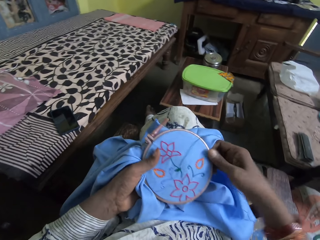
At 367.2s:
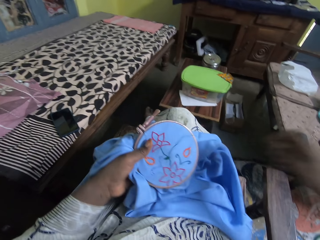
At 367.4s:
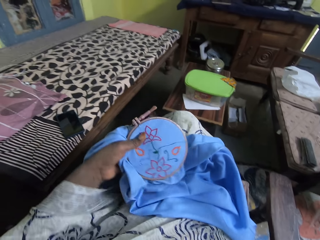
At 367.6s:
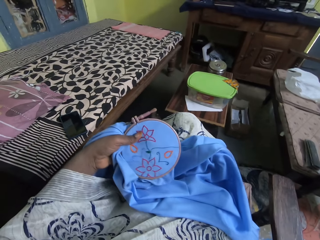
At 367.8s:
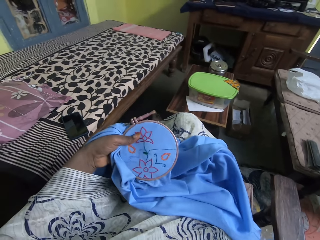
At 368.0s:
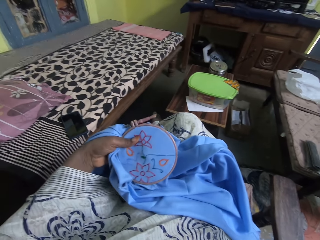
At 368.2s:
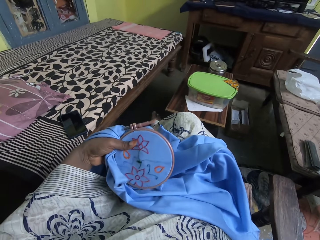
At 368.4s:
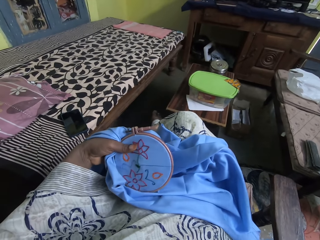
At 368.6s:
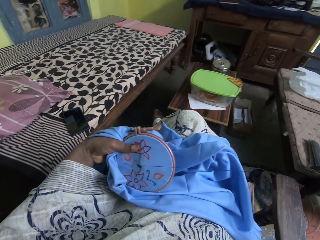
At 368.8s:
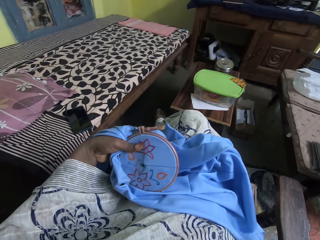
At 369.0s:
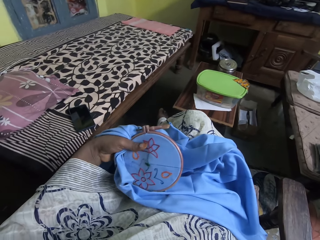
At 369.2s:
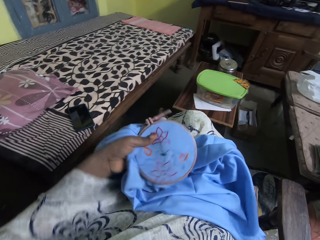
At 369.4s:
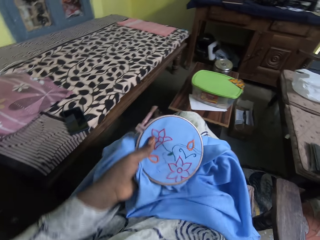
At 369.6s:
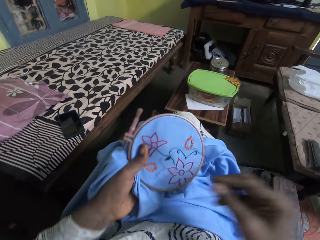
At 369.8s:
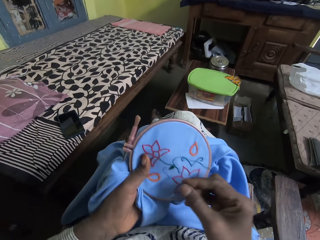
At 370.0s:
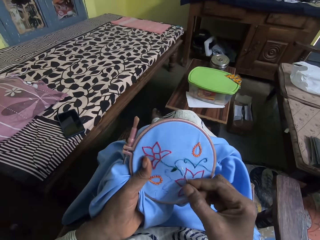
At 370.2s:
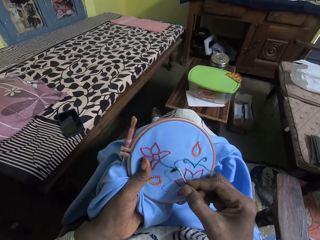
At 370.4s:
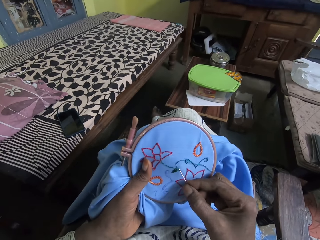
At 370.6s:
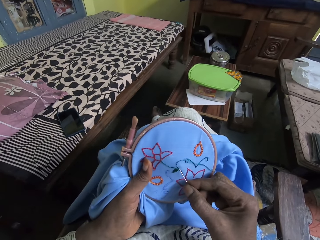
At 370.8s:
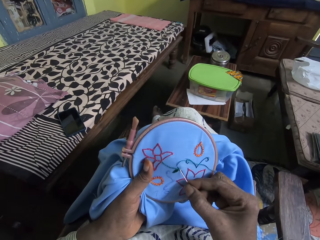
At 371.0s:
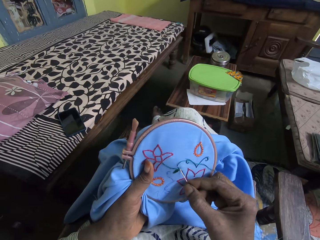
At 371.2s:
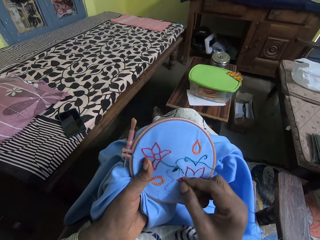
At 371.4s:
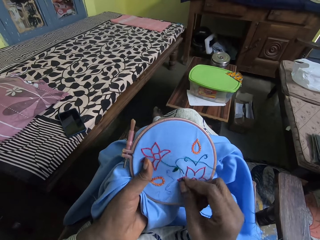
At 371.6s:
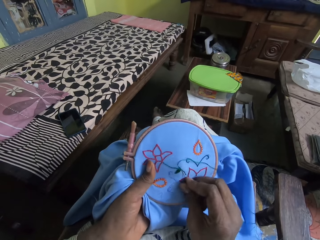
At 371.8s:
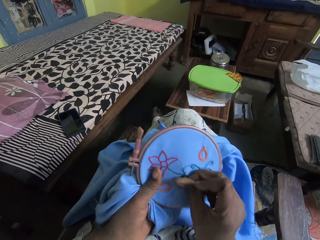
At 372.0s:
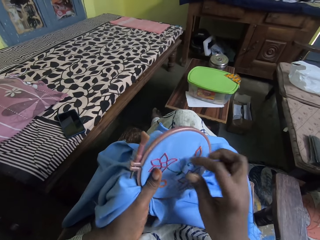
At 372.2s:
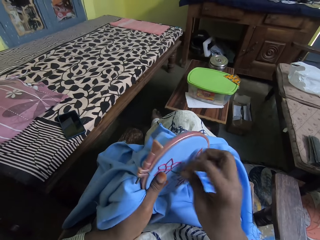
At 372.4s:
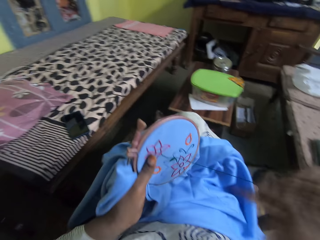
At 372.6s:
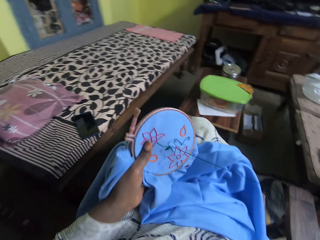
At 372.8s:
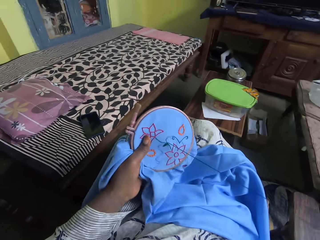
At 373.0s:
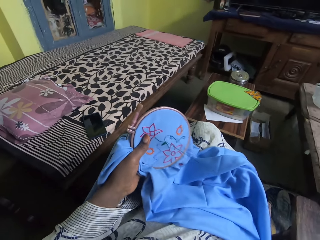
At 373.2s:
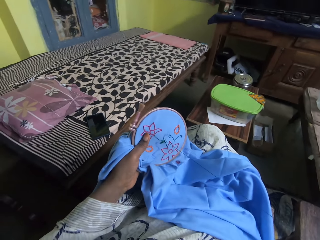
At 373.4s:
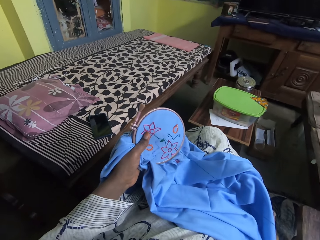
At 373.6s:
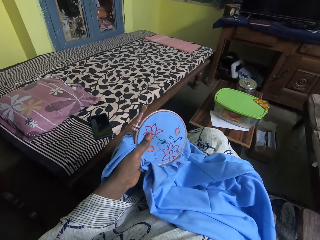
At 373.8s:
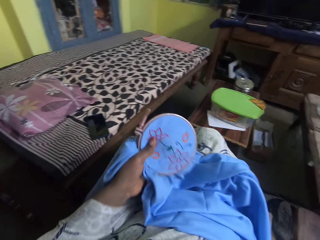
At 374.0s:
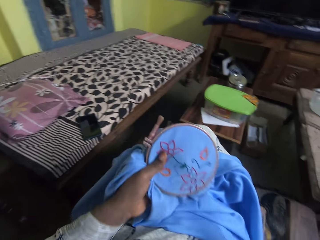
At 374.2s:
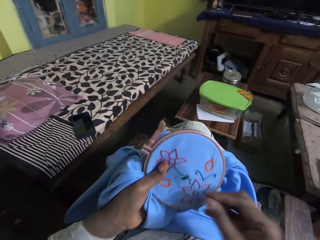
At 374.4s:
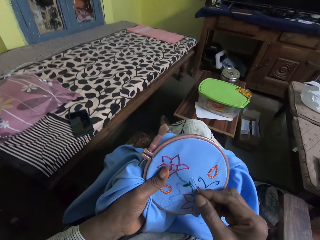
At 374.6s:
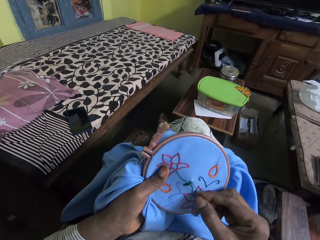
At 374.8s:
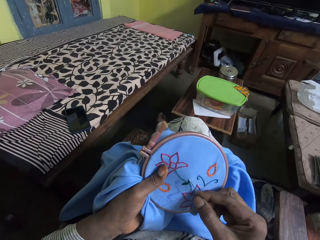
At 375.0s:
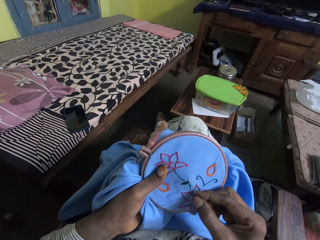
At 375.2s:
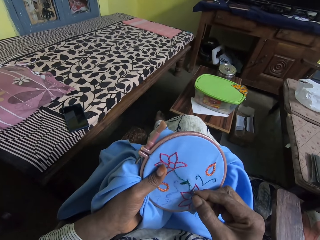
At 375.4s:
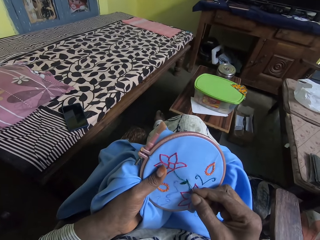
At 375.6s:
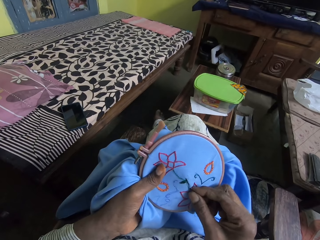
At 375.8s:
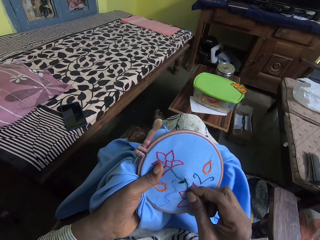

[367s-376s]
The camera wearer pulls the sewing thread. They embroider with a needle and sewing thread.

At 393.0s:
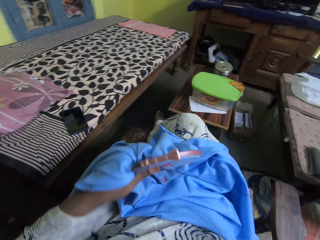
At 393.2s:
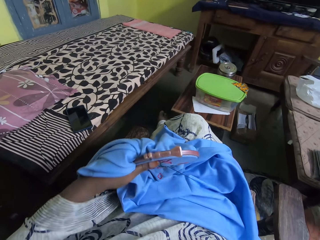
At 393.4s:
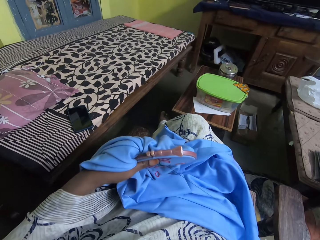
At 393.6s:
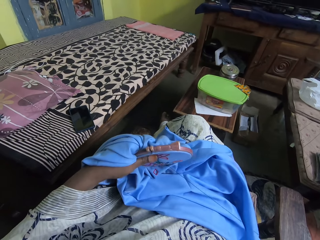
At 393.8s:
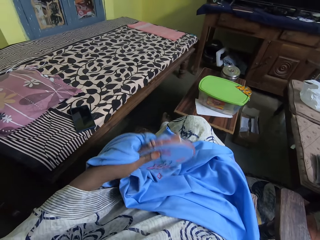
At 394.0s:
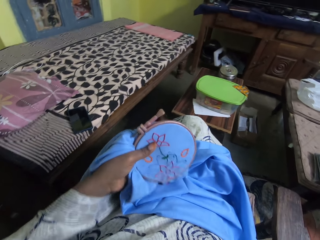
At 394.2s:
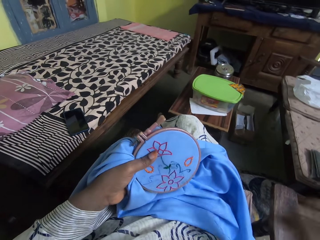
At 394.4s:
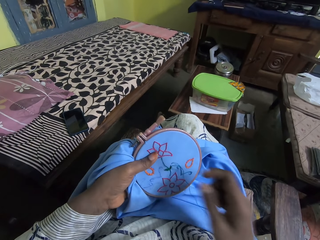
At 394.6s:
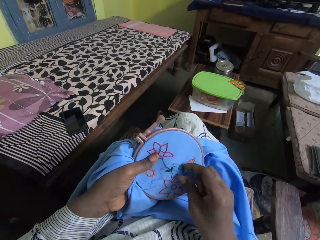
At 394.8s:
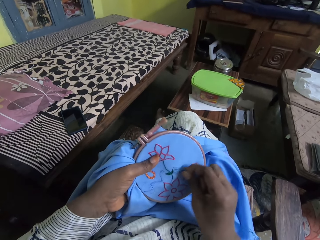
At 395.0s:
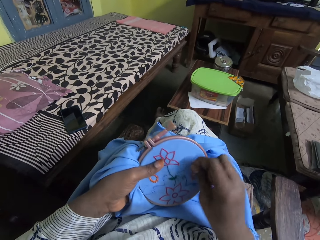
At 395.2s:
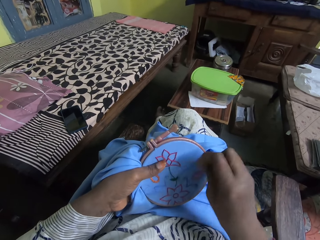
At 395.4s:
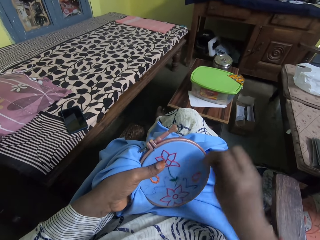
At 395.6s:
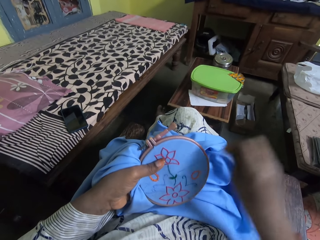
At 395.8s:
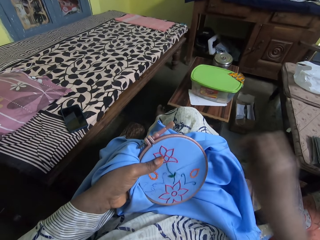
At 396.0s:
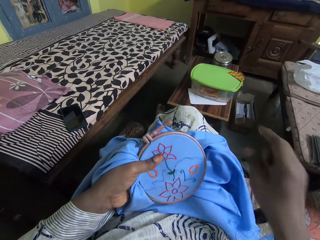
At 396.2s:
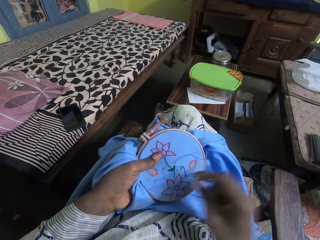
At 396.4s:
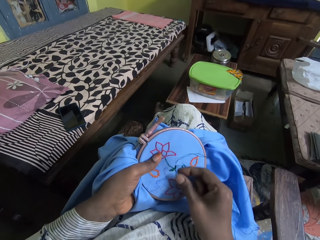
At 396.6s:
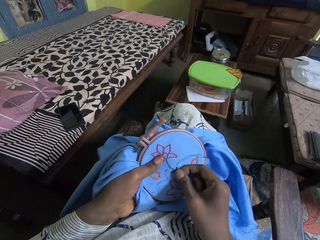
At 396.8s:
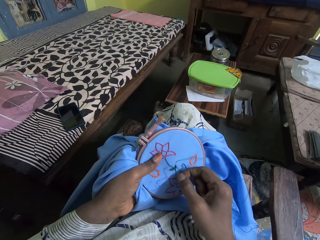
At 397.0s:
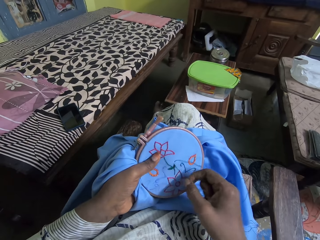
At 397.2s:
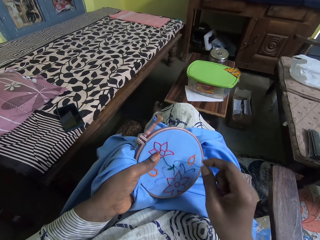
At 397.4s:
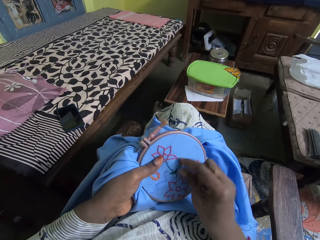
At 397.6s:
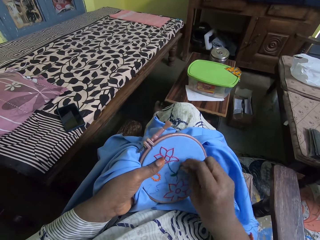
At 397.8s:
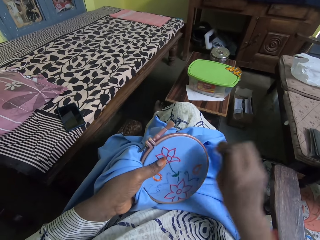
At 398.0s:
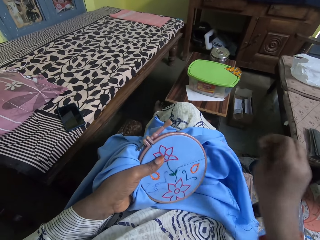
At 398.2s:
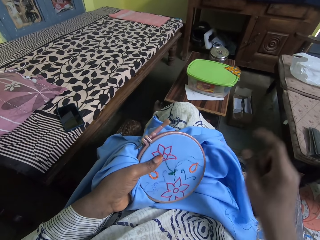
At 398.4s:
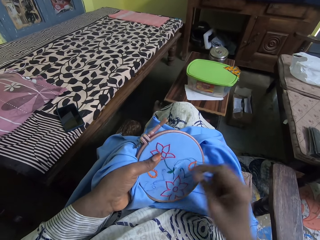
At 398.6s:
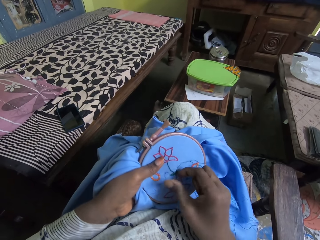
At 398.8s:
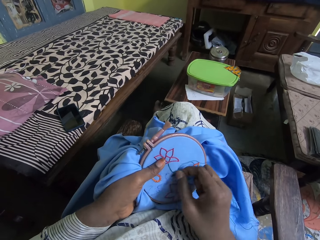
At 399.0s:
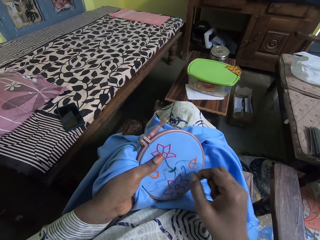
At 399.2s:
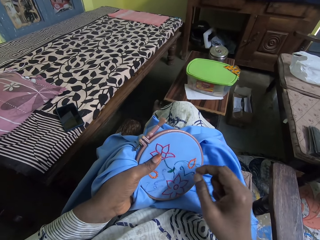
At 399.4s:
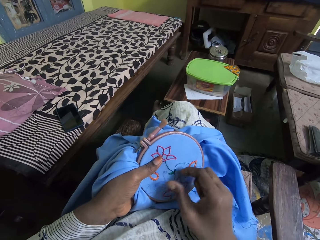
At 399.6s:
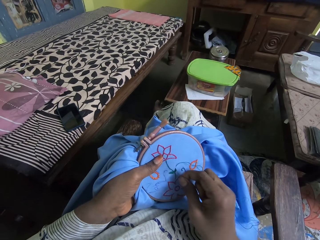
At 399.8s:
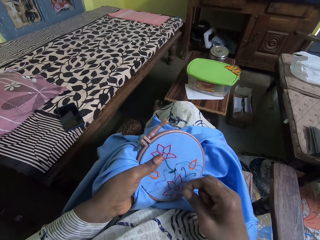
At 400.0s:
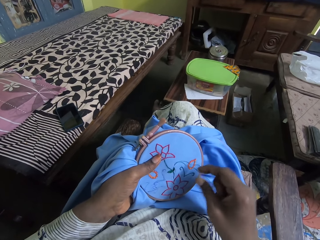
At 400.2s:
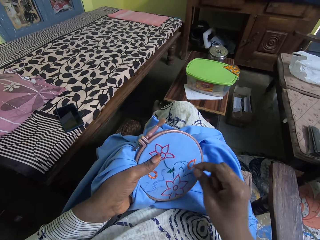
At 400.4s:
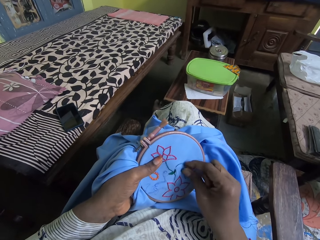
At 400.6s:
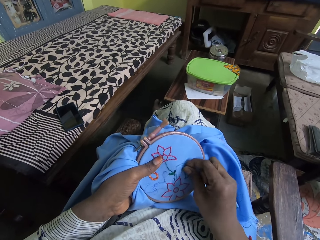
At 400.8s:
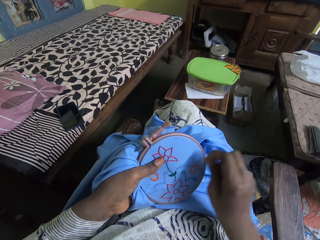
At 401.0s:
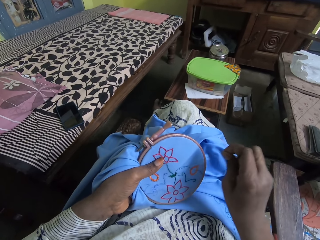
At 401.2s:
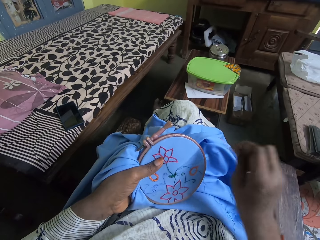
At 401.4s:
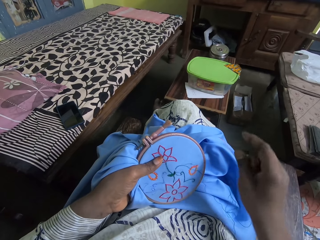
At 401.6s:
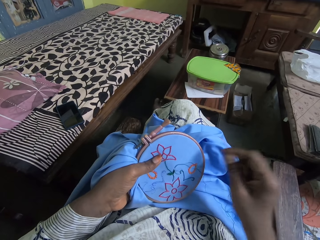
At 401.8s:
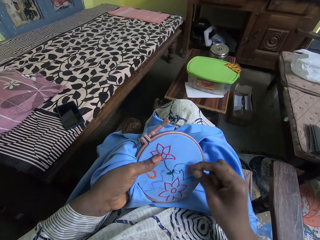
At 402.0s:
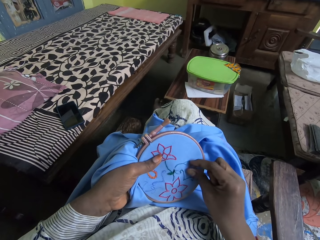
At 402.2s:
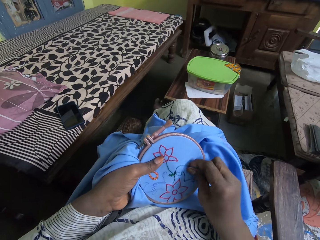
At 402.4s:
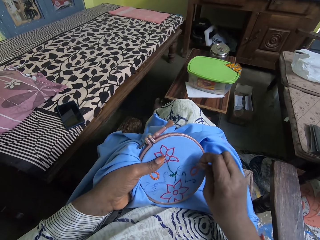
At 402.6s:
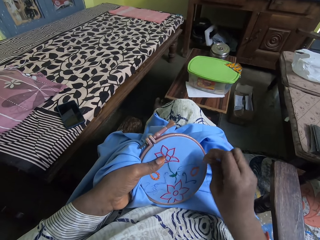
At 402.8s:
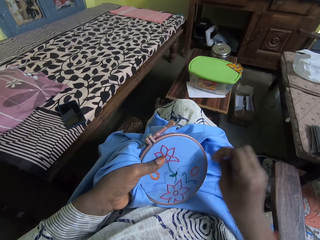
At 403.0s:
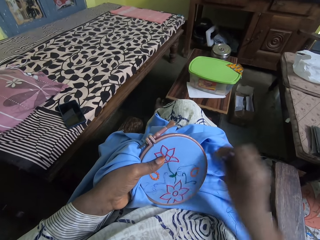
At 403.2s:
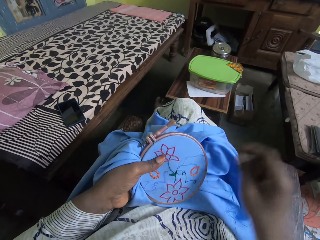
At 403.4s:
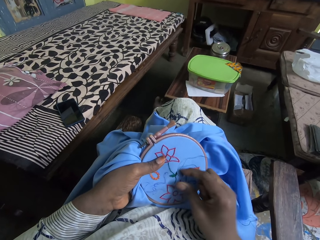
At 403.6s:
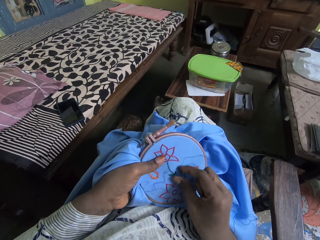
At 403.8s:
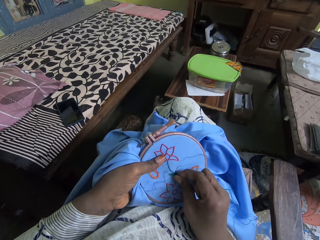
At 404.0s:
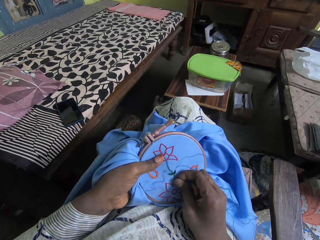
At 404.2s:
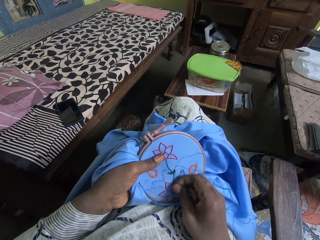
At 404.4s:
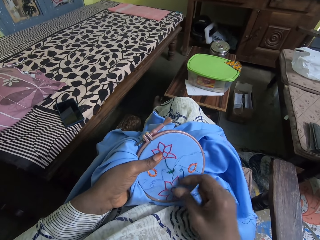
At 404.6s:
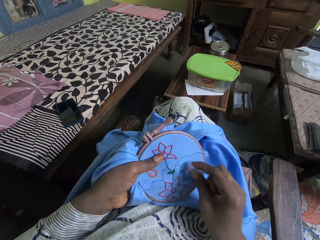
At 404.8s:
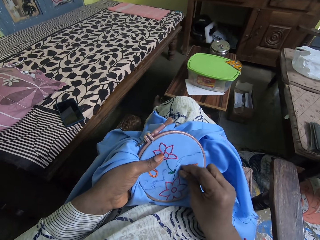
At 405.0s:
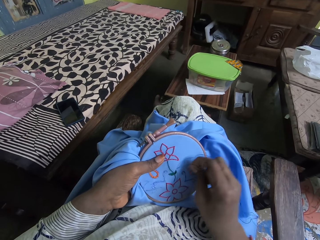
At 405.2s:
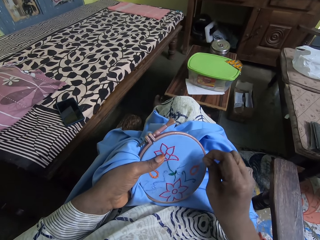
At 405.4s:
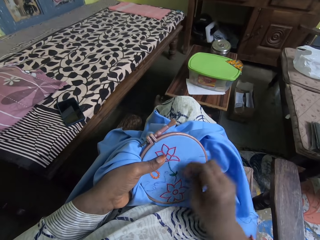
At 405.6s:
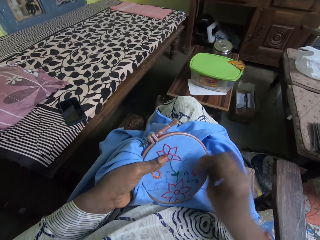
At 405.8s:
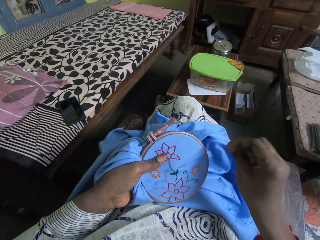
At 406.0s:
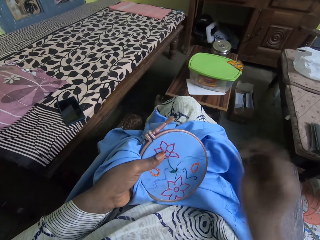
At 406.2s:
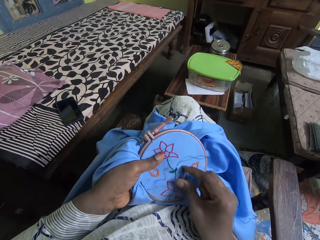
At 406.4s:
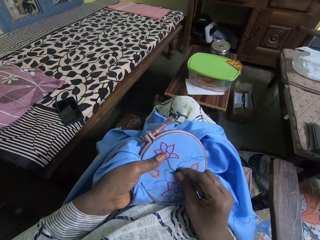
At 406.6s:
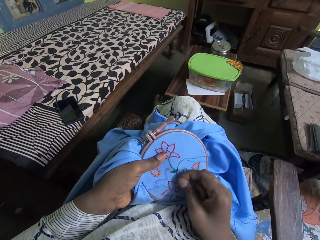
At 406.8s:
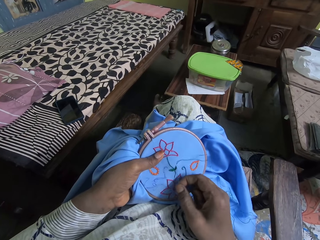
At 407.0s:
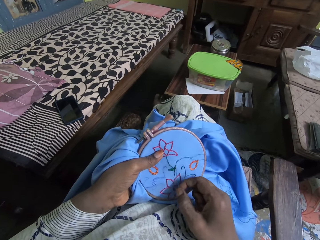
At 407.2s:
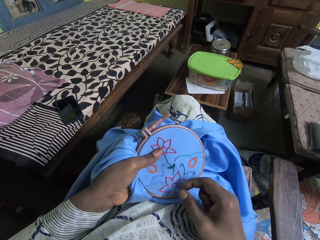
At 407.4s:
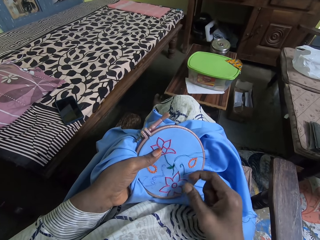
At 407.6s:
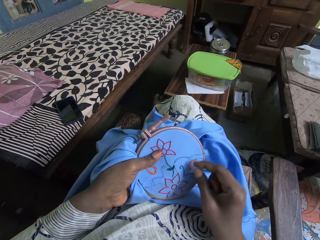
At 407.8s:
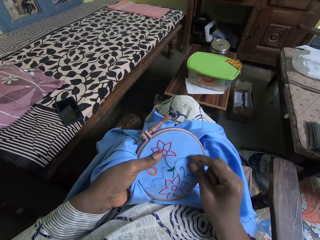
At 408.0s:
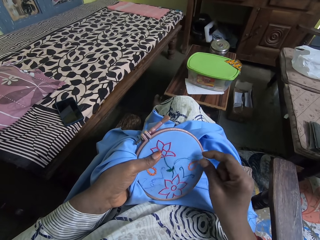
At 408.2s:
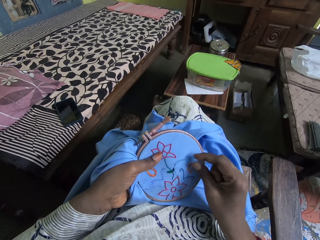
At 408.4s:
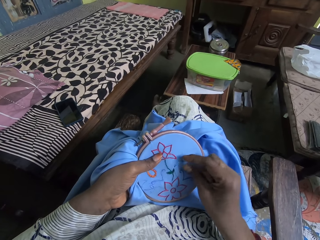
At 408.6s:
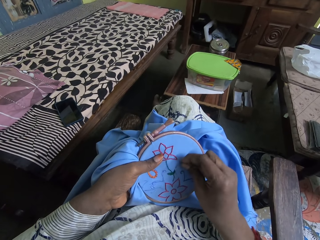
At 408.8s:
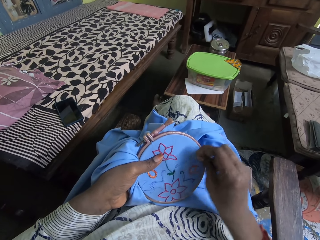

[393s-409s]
The camera wearer pulls the sewing thread.
